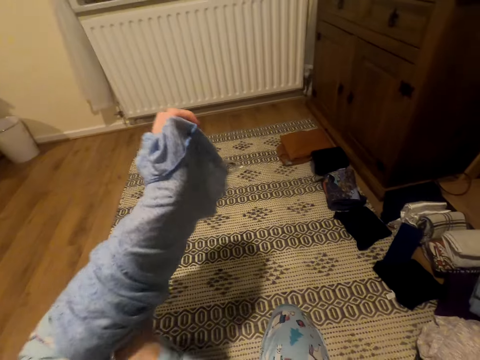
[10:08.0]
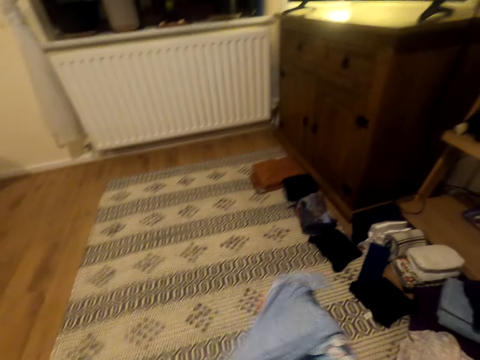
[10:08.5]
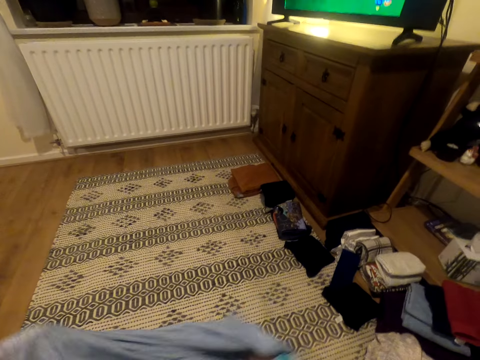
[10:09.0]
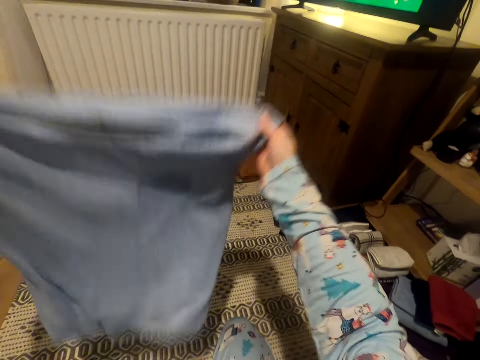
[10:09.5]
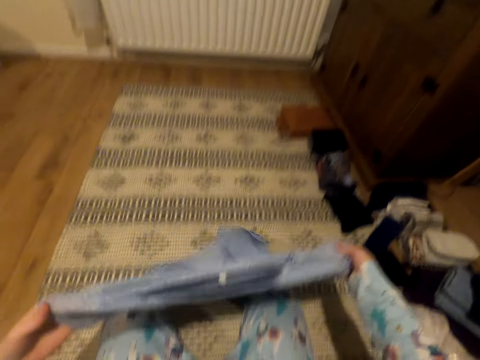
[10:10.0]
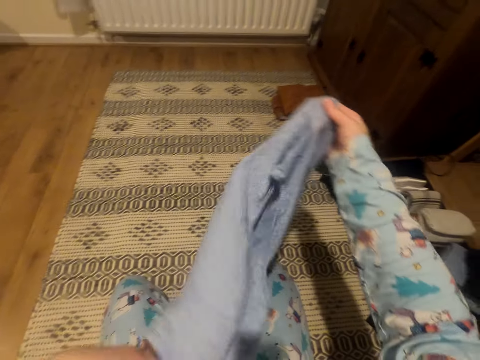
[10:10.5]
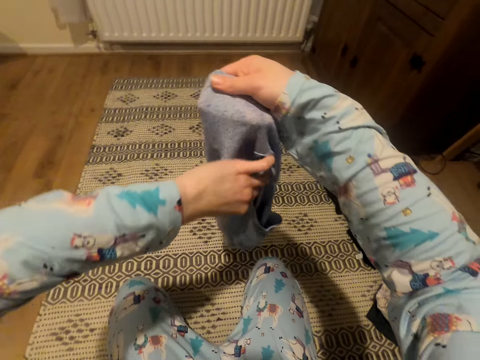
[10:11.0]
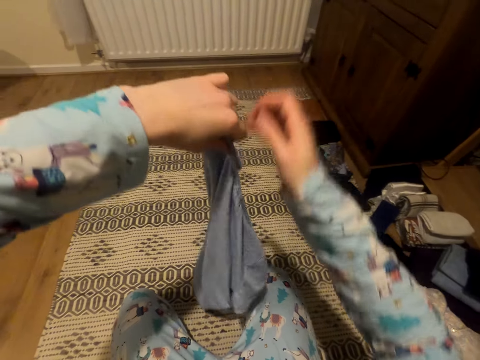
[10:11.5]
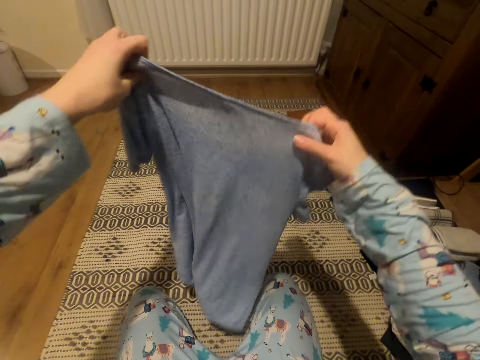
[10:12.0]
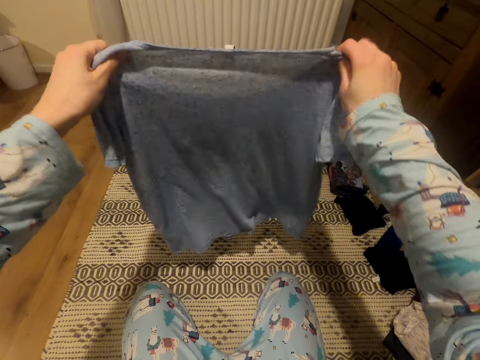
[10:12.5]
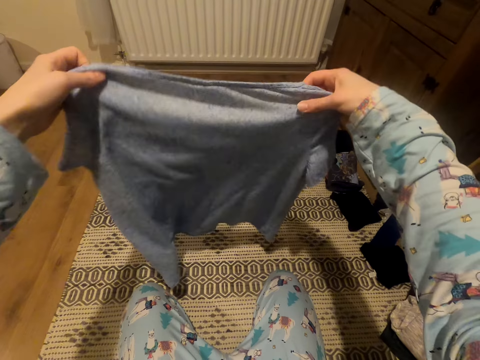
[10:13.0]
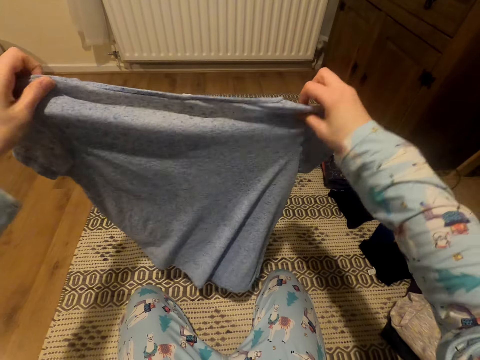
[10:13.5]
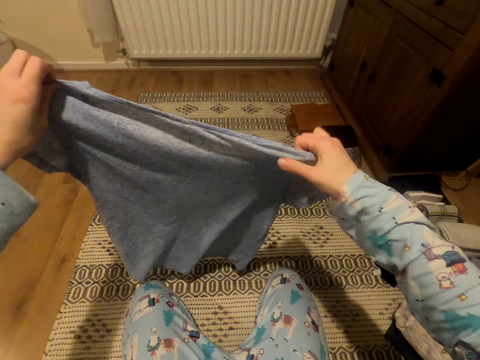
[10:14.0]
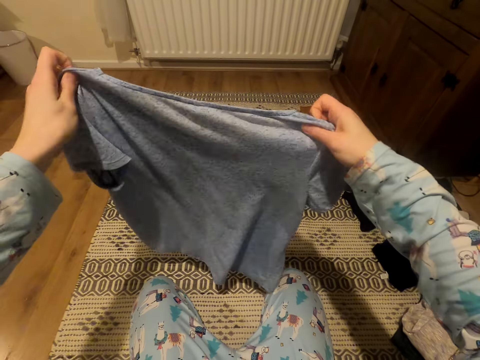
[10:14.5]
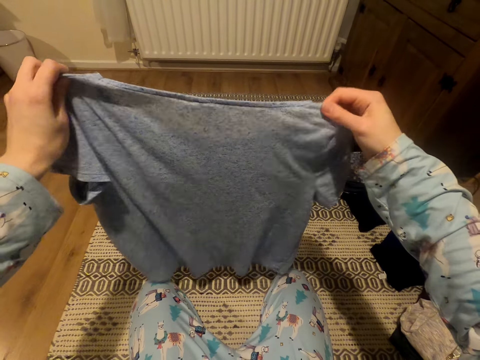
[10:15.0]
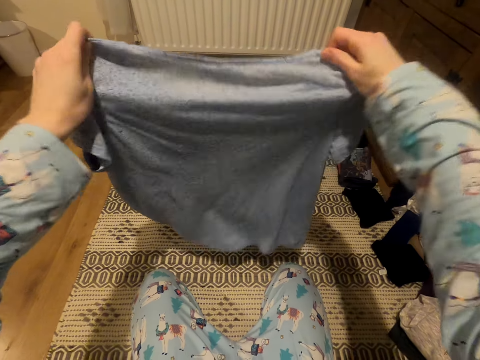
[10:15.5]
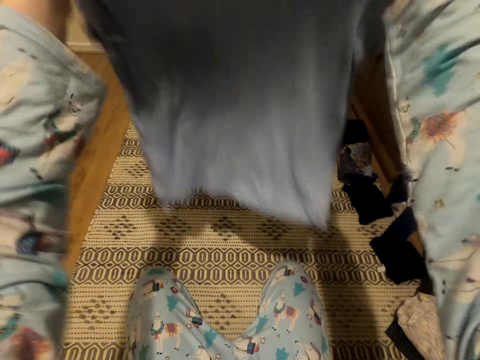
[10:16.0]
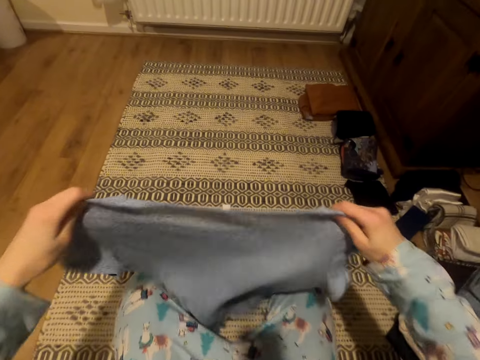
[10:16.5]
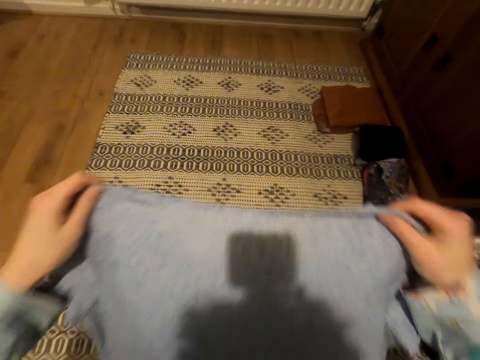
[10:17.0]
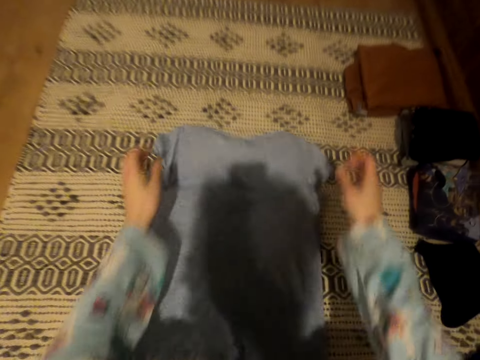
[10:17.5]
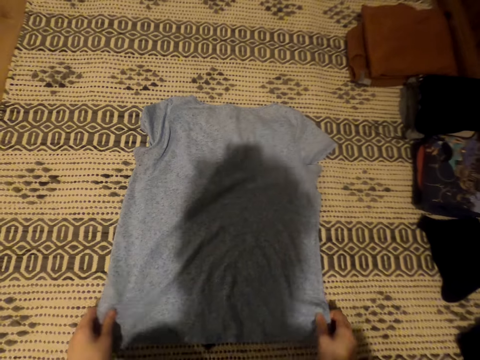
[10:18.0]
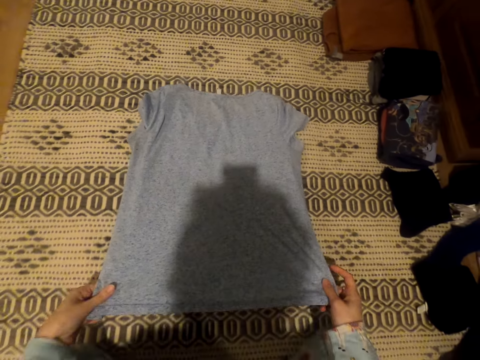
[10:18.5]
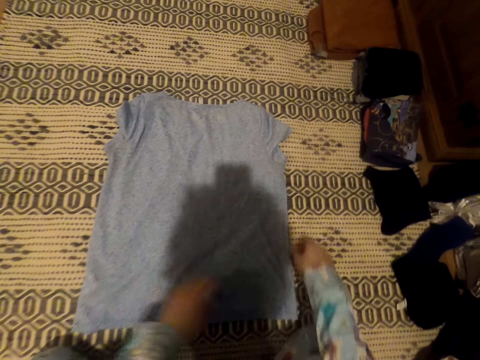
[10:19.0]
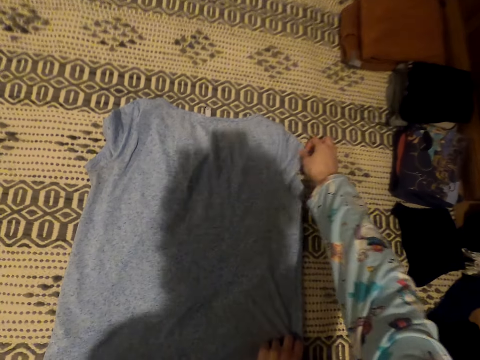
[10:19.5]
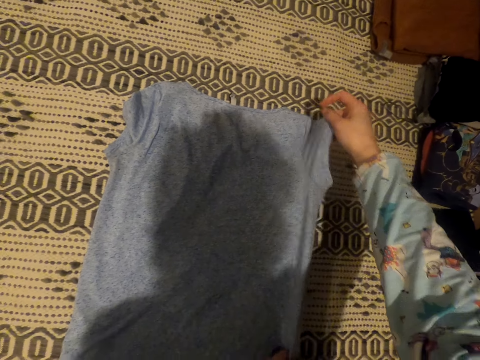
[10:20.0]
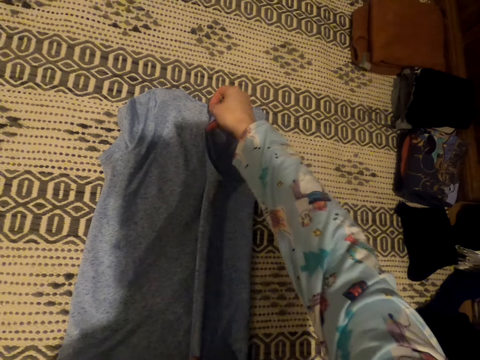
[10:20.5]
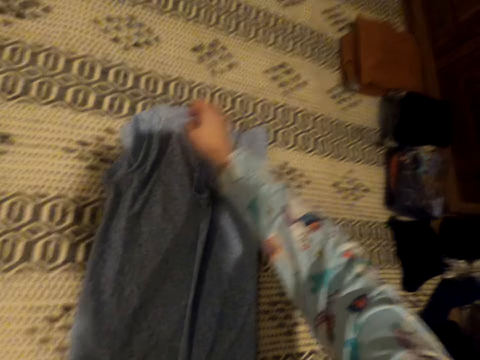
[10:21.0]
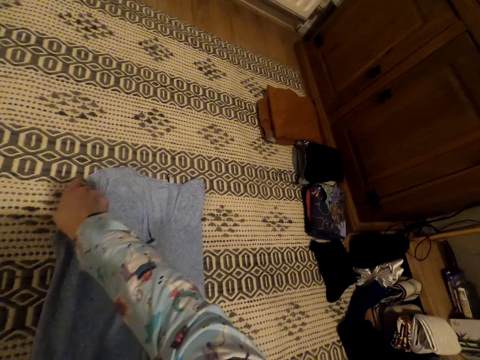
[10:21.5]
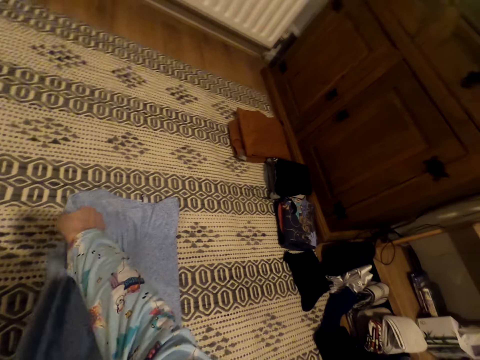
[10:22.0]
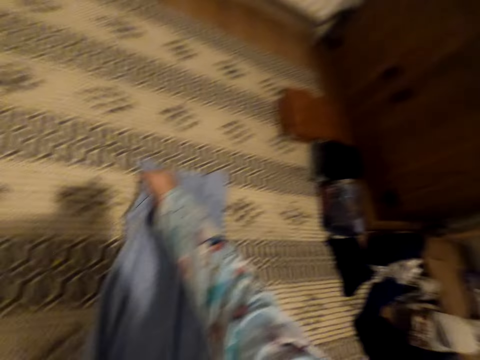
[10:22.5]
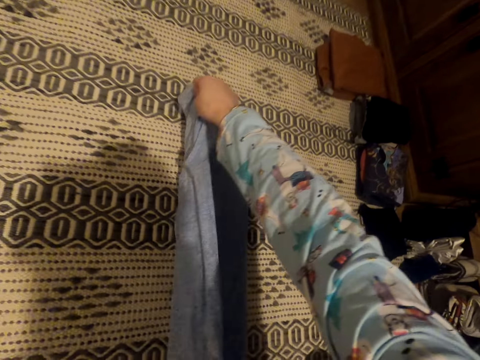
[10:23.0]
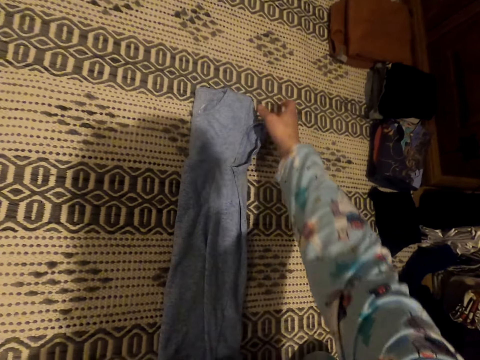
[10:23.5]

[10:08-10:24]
The camera wearer places her hand on the inside of the t-shirt. She overturns the t-shirt. She straightens the t-shirt. She places the t-shirt on the carpet. She pulls the t-shirt towards her. She folds the t-shirt.

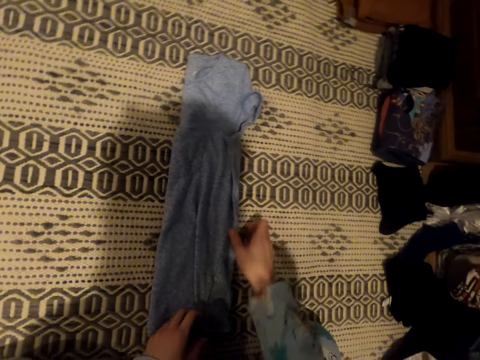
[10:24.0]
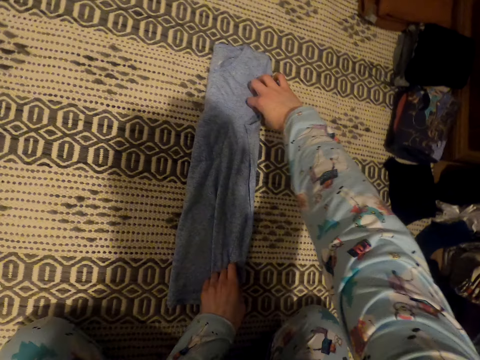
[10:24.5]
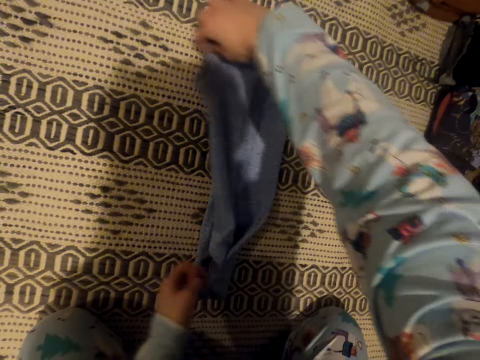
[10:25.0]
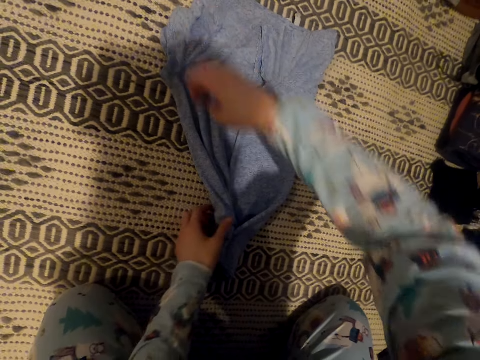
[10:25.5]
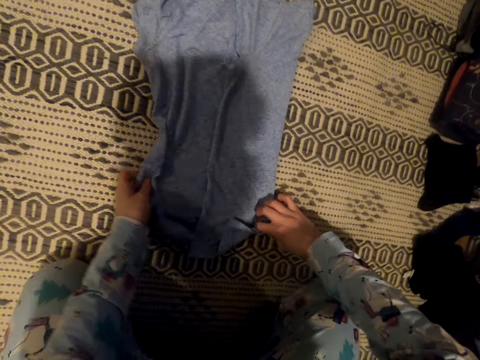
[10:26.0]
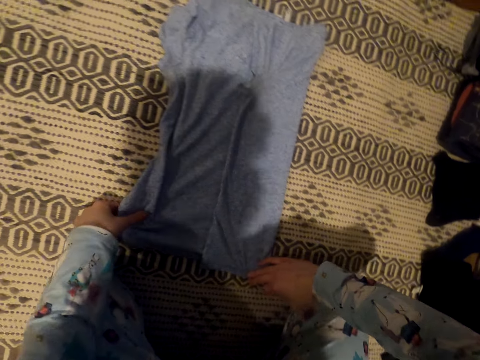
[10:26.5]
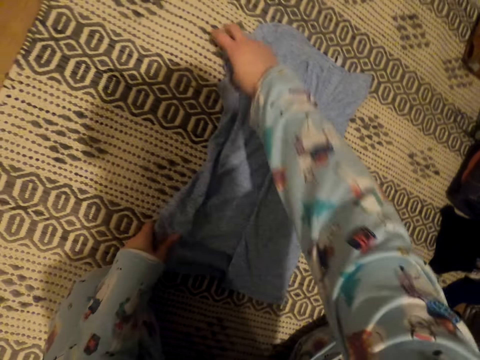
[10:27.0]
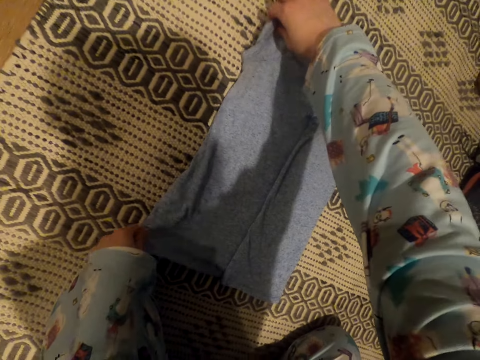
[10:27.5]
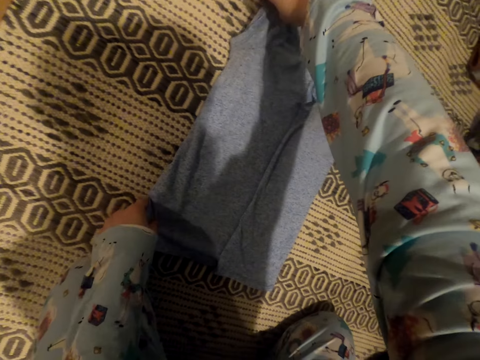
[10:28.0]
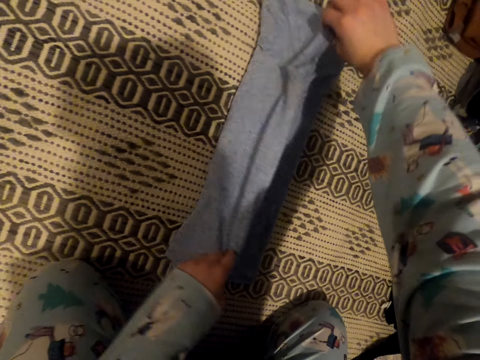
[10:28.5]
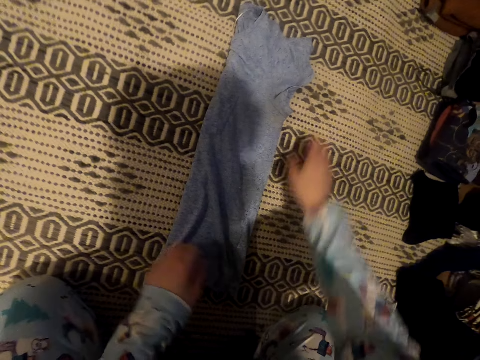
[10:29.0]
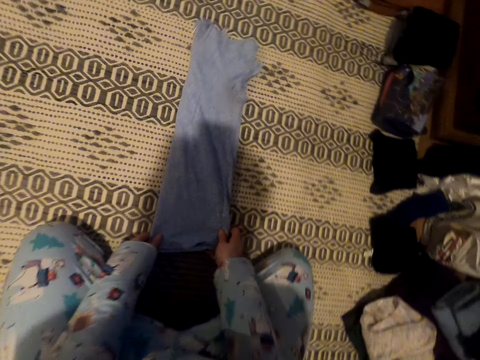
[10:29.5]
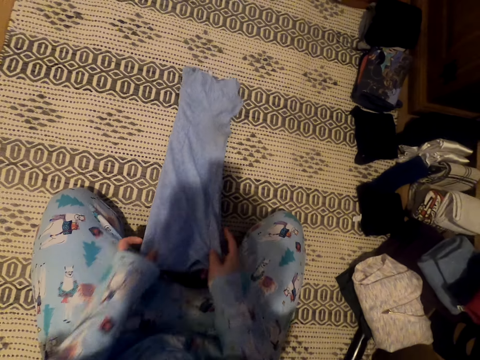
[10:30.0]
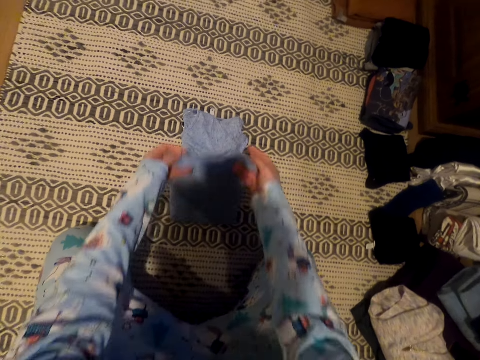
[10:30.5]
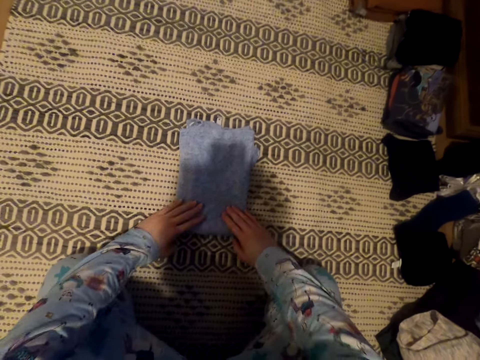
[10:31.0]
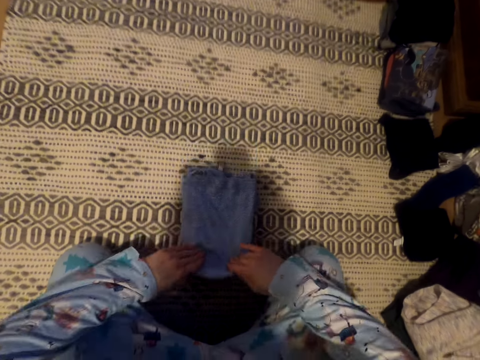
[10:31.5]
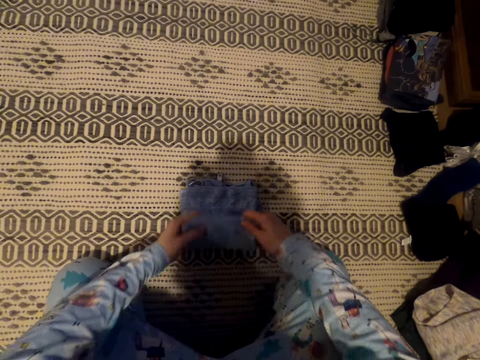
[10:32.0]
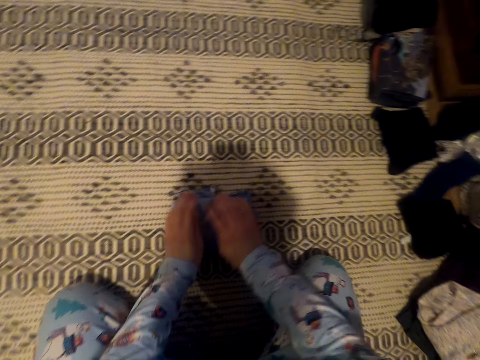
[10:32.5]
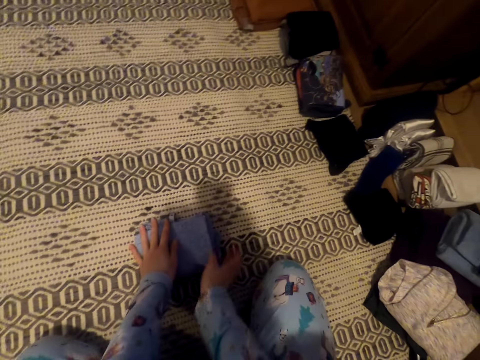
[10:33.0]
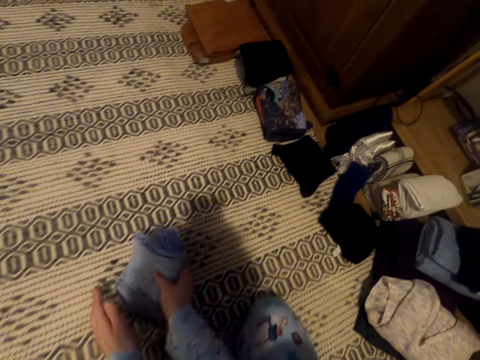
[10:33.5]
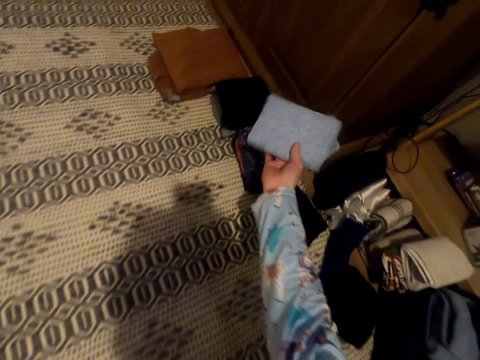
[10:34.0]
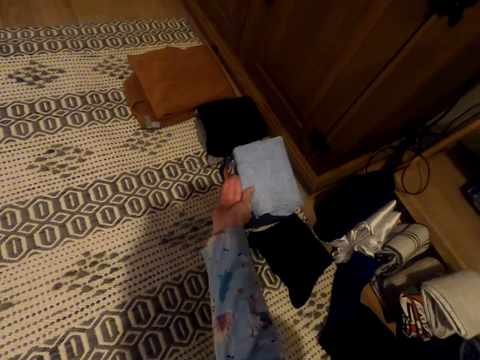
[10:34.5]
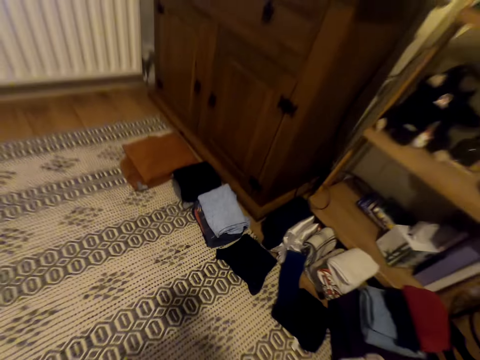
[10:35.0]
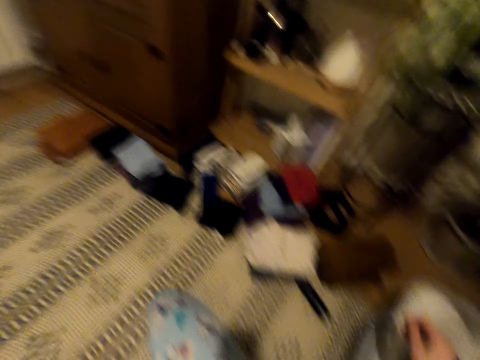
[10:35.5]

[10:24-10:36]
The camera wearer moves the t-shirt towards the other t-shirts.
